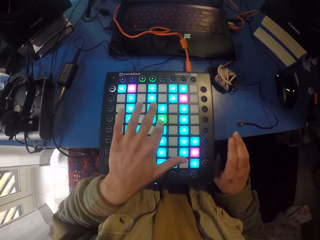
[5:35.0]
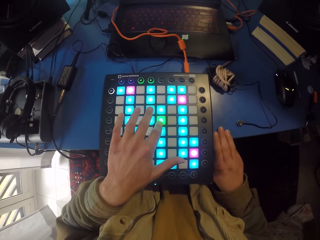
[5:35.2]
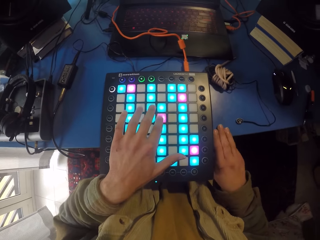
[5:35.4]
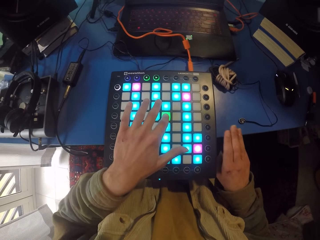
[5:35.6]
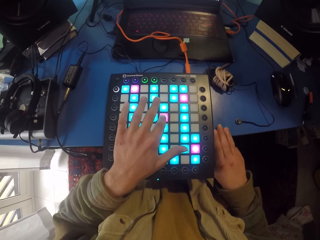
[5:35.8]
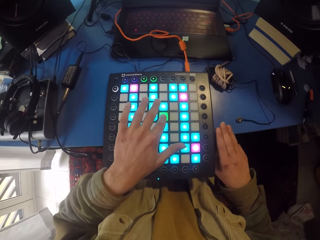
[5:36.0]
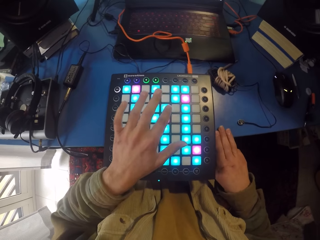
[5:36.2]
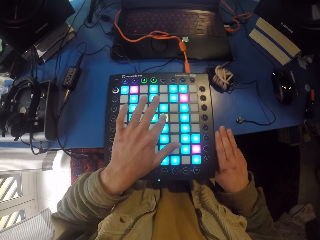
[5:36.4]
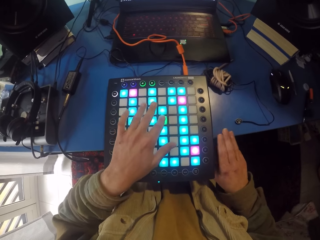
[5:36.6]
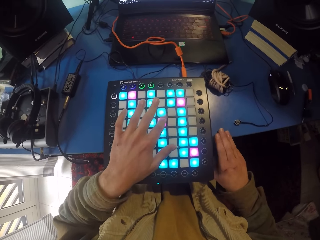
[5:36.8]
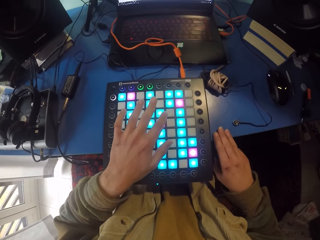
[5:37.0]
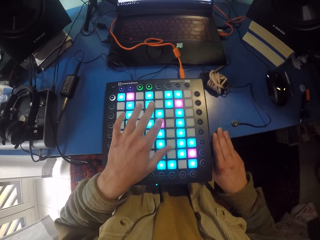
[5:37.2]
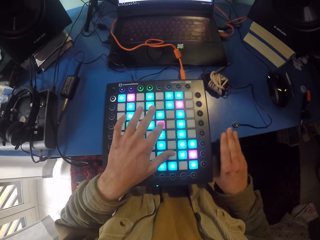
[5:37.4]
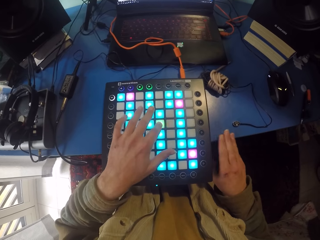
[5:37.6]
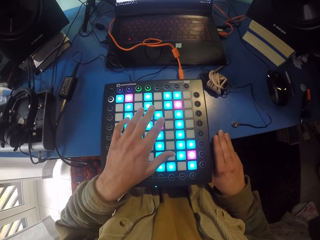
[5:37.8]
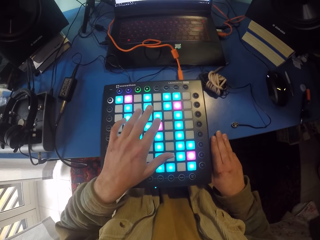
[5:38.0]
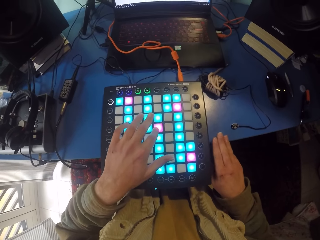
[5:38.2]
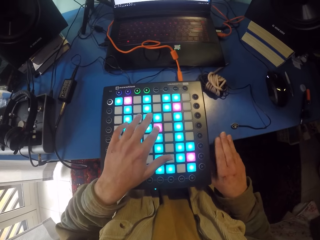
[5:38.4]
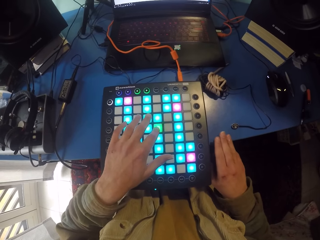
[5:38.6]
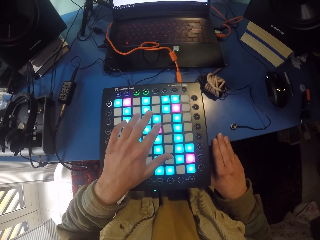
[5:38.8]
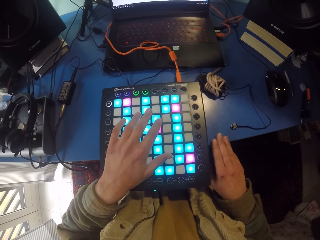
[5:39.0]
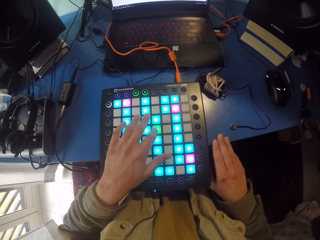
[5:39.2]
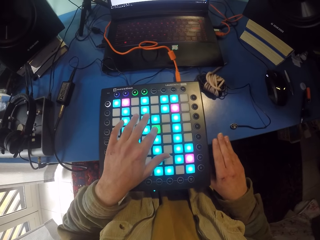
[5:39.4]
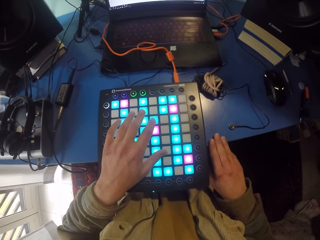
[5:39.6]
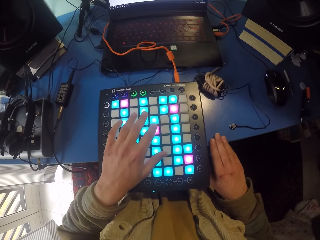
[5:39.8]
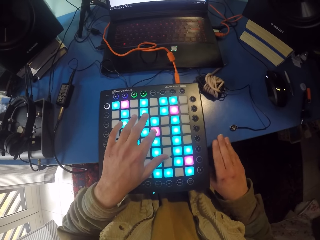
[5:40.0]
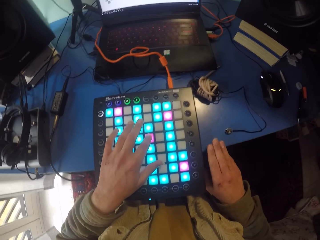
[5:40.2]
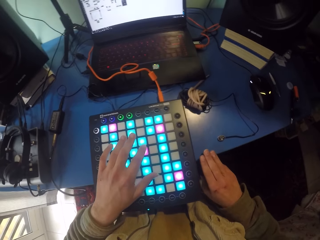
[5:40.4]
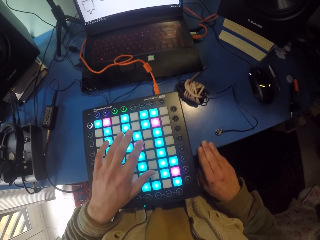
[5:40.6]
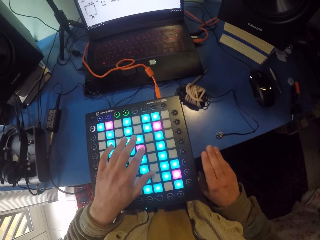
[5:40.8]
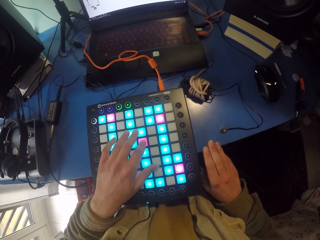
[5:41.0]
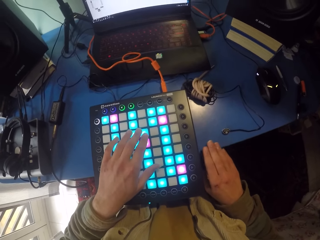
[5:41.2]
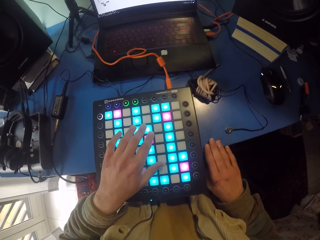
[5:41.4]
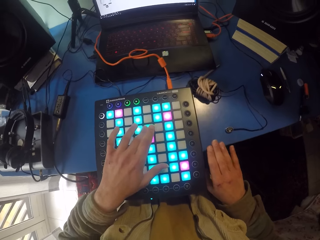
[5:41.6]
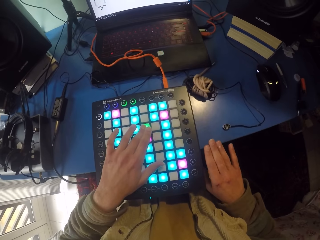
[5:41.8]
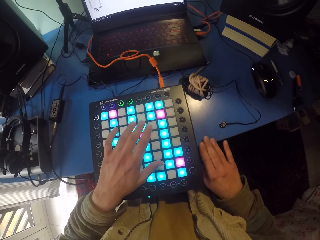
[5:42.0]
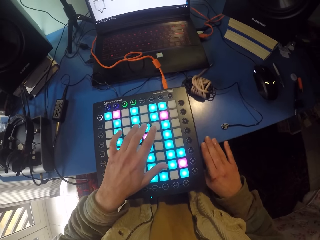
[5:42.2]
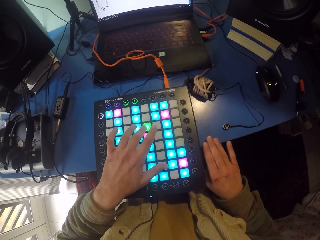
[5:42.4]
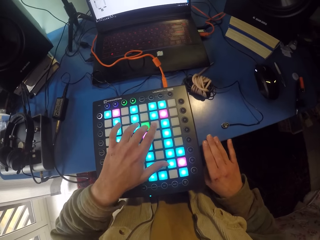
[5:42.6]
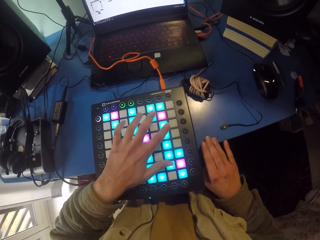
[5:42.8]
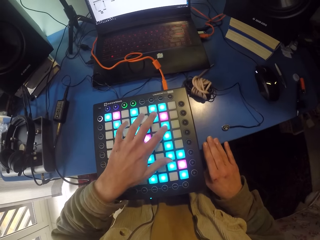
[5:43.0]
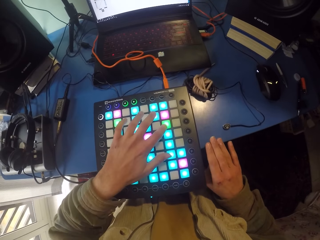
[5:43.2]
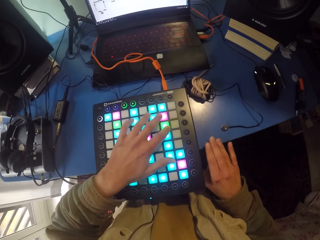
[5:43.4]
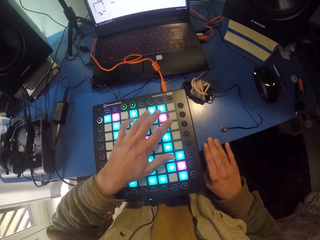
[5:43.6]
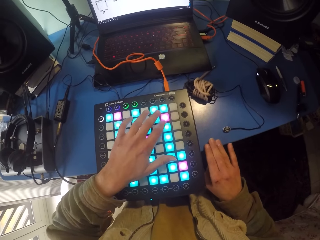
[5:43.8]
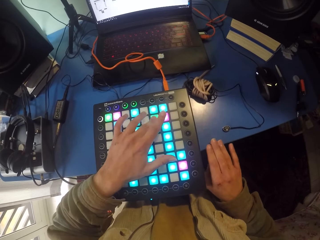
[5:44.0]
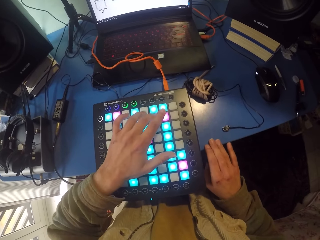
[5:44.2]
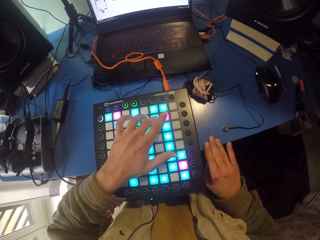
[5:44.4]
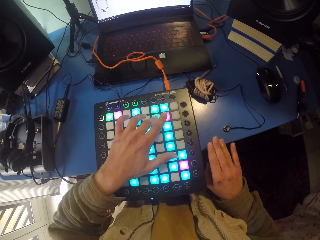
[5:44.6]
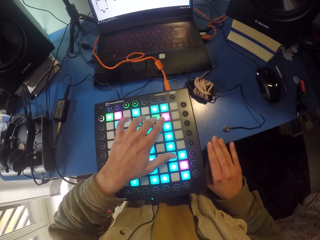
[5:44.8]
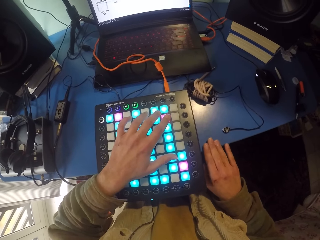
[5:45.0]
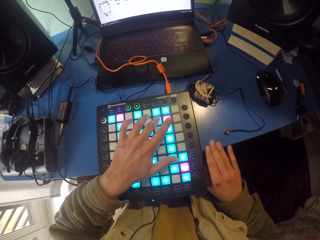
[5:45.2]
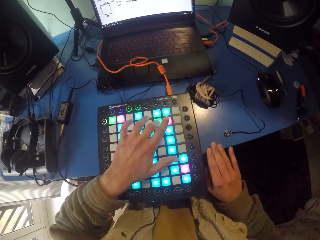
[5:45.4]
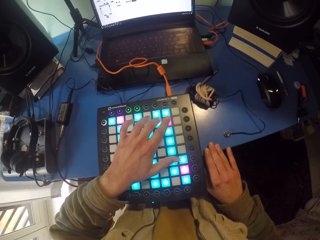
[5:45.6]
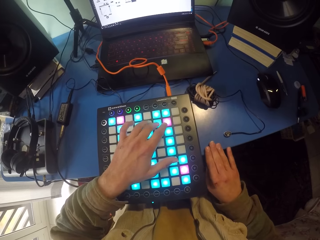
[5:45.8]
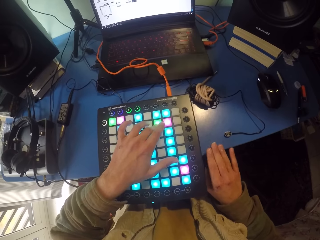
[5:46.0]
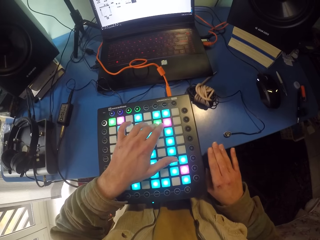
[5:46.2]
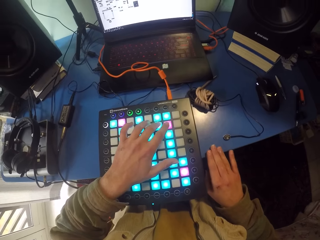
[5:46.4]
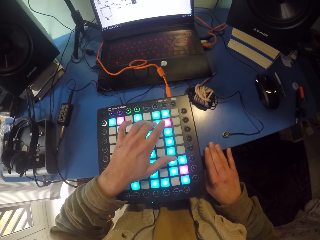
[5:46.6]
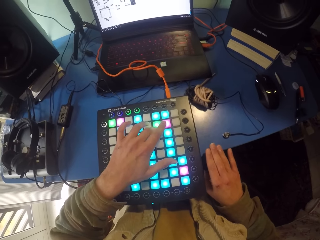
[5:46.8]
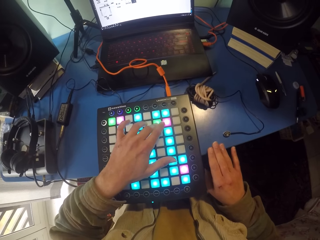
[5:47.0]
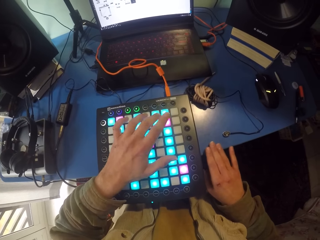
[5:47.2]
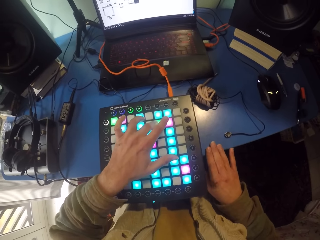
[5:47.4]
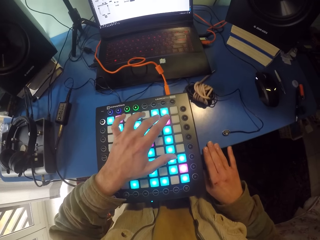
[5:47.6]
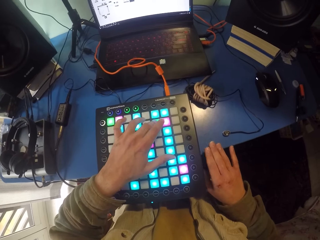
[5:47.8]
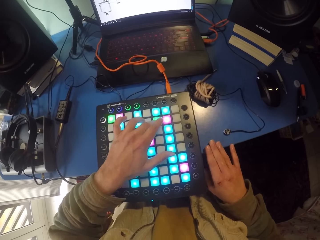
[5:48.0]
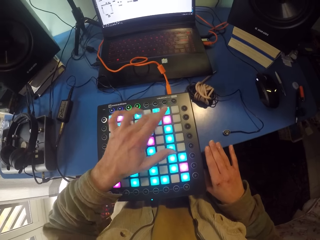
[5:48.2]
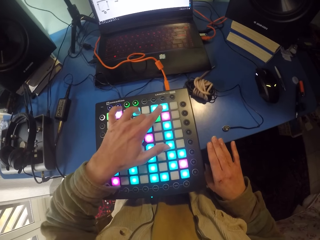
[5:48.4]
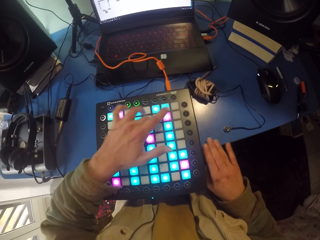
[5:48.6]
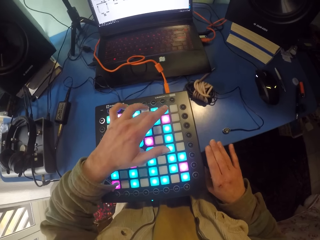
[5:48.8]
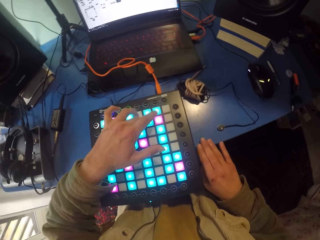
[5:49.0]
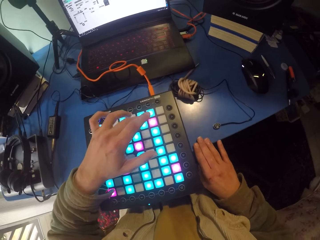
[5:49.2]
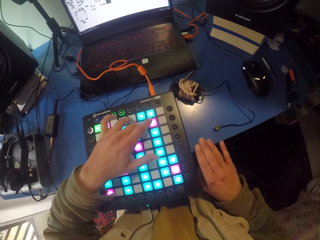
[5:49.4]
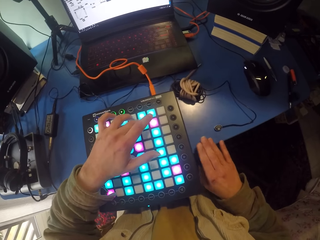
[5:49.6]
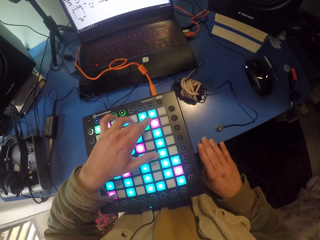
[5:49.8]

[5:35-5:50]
The camera wearer taps the table. They press the piano. They tap the table. They press the piano. They tap the table. They tap while pressing.

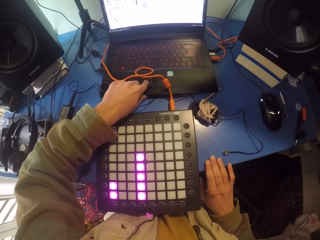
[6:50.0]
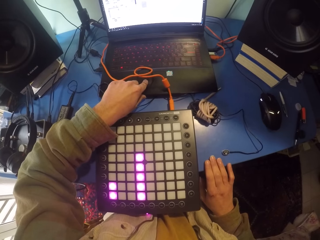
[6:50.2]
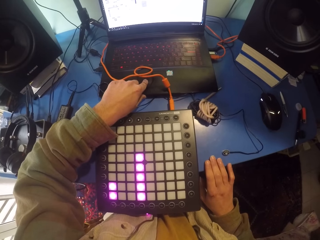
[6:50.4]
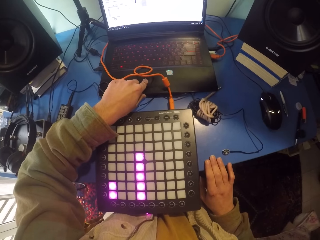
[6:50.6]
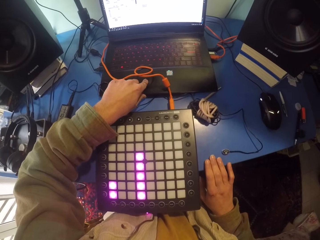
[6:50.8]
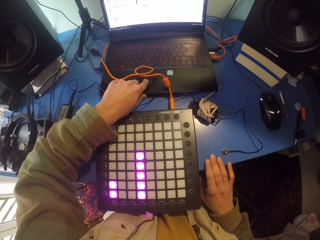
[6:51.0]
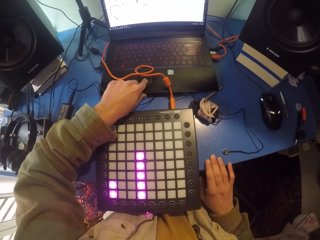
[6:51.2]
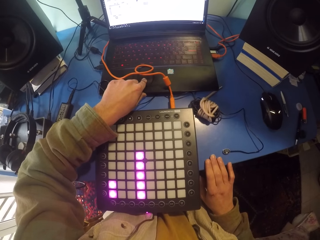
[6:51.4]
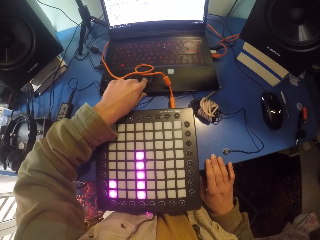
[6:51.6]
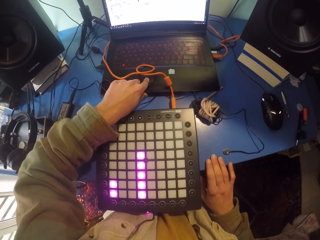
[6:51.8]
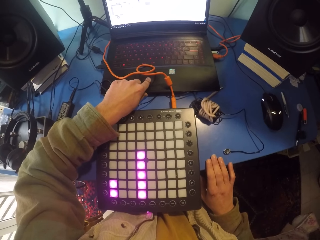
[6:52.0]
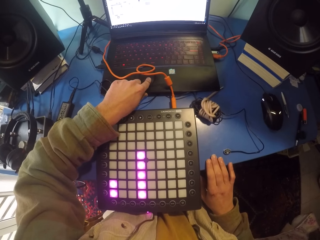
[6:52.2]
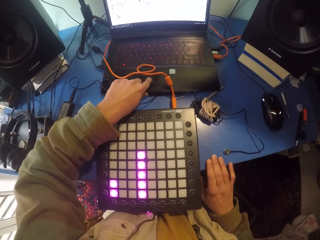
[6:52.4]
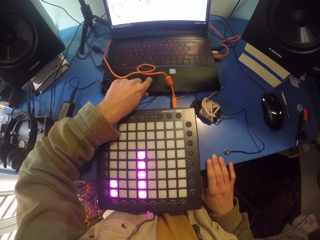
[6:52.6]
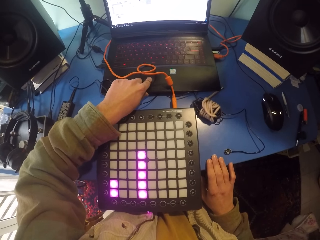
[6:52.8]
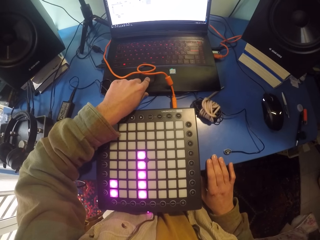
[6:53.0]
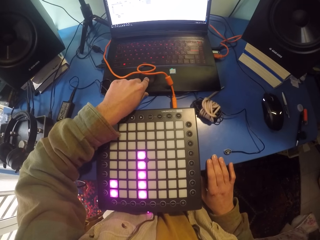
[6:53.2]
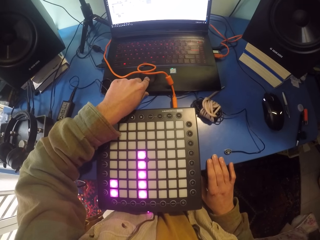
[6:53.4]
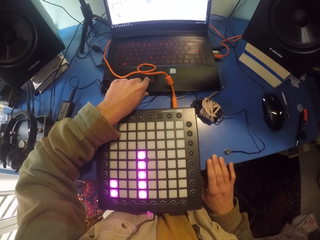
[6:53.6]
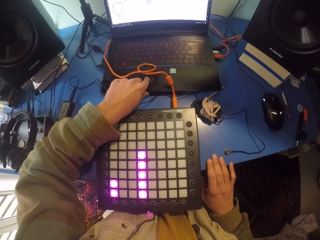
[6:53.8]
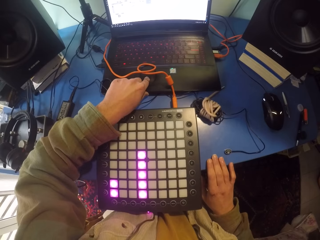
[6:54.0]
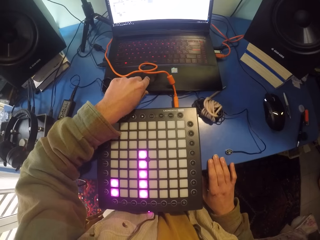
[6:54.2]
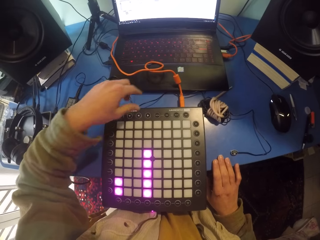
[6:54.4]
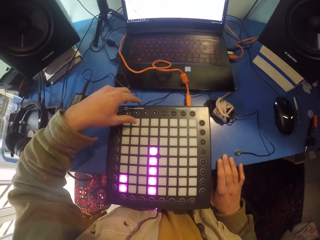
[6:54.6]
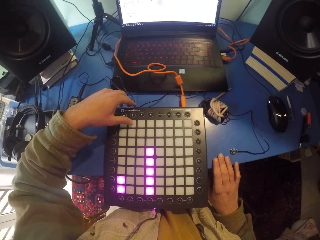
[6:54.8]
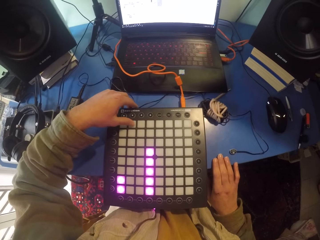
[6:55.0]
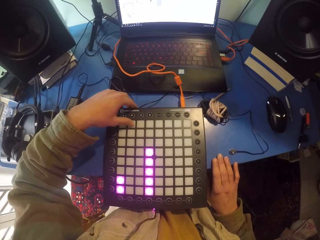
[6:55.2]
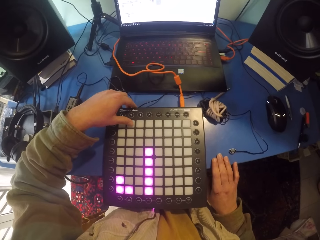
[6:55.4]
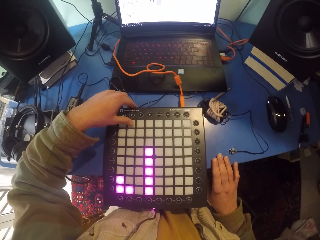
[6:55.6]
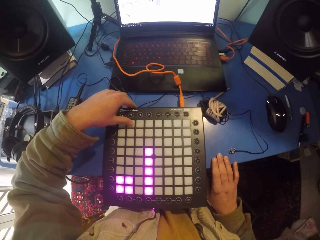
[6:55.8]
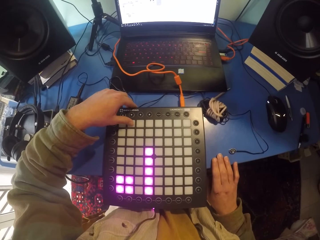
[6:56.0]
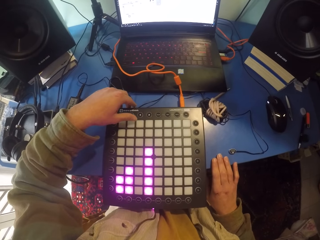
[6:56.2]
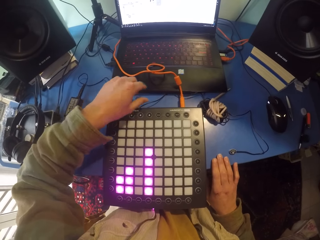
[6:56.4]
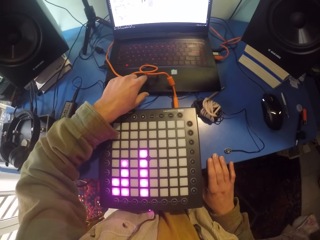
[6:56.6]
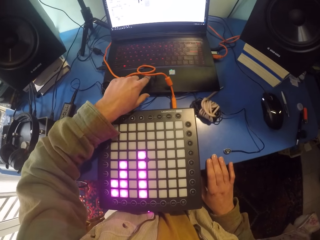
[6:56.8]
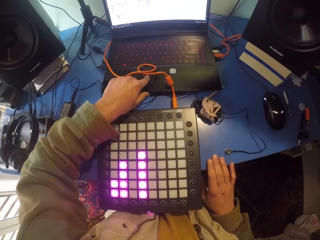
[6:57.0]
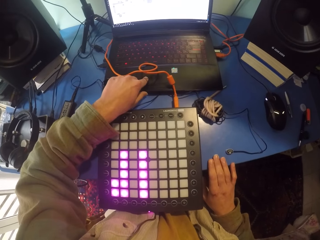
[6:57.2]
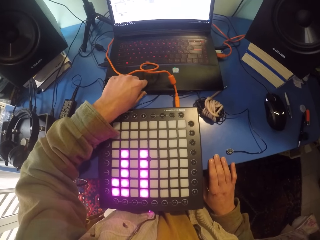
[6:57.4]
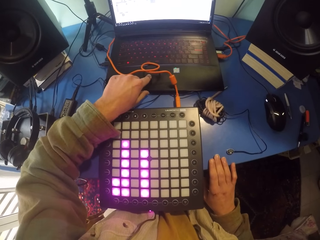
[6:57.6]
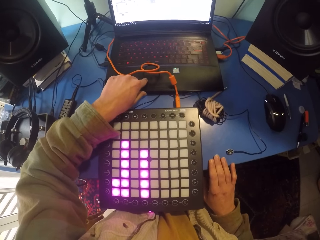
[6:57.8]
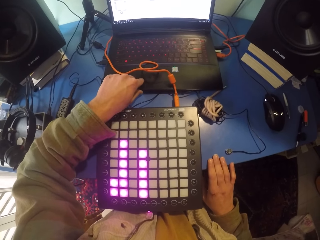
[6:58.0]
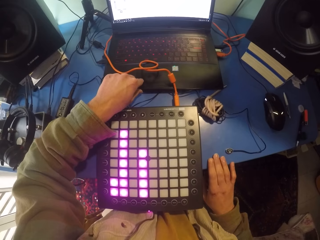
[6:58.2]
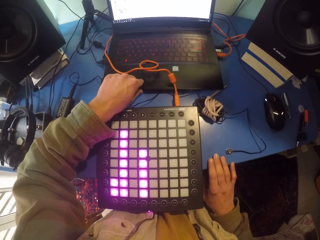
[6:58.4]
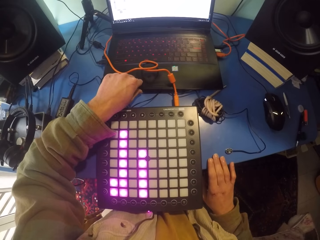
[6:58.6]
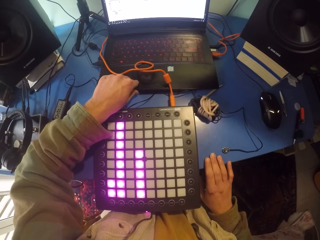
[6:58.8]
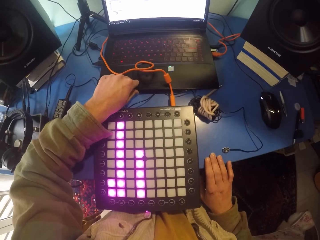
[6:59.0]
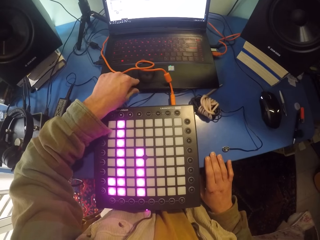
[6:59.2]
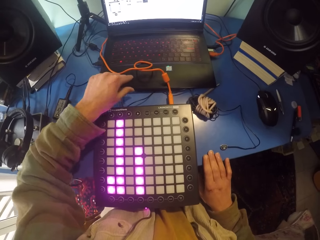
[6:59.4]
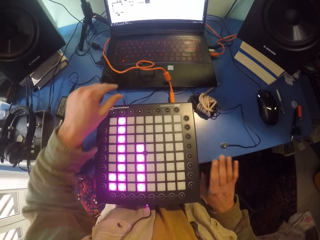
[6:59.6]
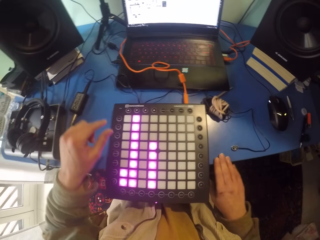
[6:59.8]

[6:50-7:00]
The camera wearer presses the piano. They touch the touchpad. They press the laptop.
